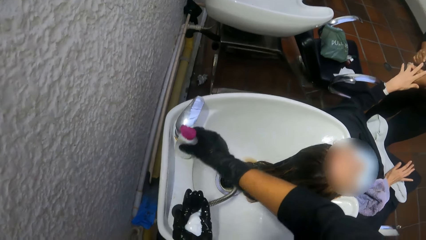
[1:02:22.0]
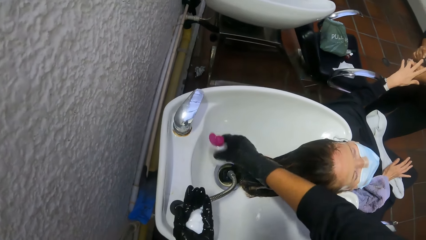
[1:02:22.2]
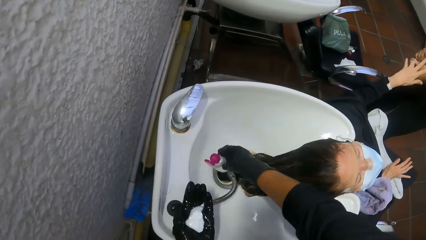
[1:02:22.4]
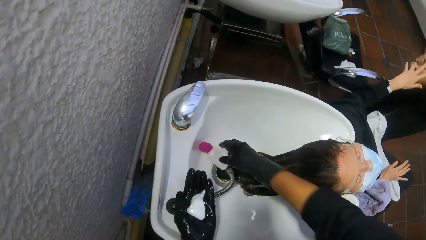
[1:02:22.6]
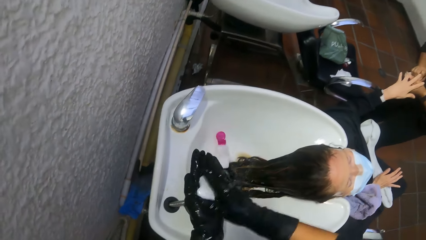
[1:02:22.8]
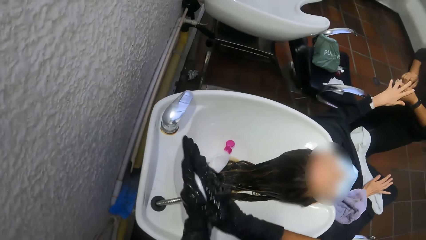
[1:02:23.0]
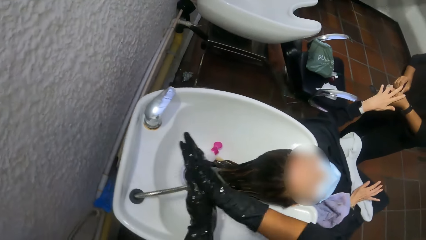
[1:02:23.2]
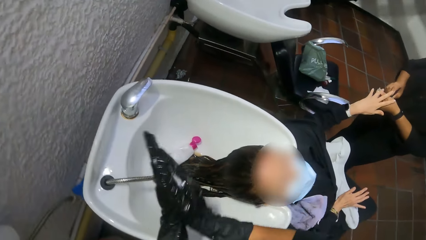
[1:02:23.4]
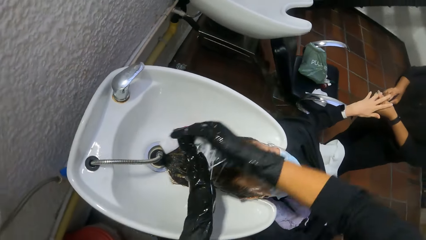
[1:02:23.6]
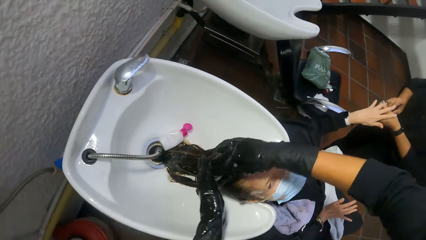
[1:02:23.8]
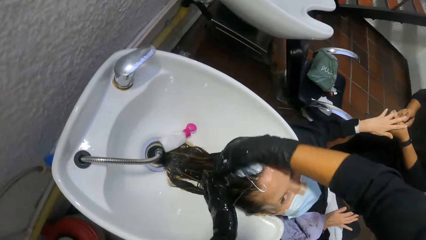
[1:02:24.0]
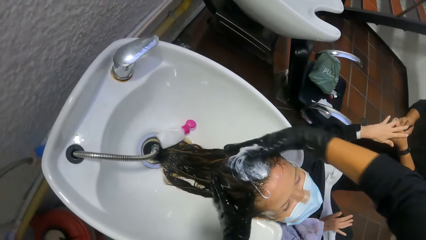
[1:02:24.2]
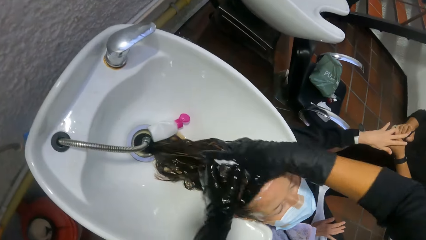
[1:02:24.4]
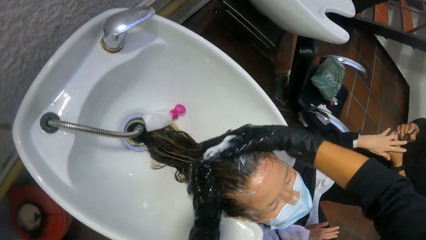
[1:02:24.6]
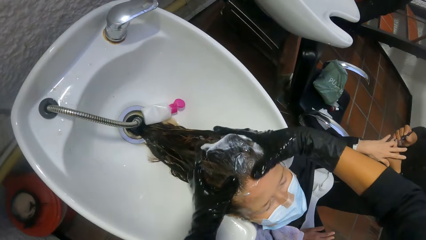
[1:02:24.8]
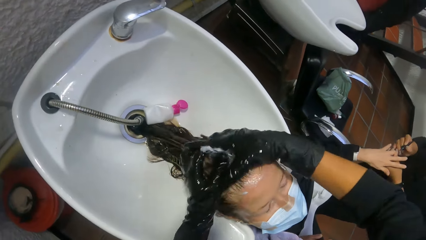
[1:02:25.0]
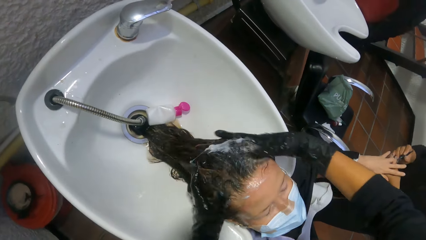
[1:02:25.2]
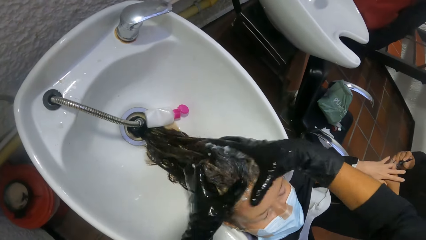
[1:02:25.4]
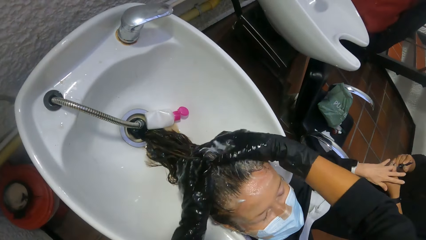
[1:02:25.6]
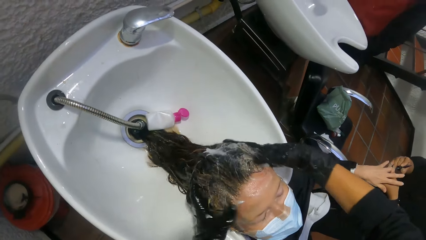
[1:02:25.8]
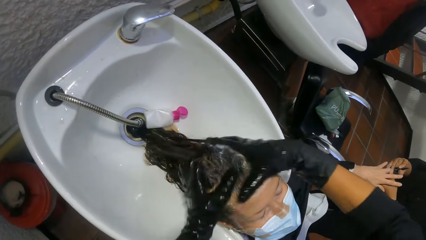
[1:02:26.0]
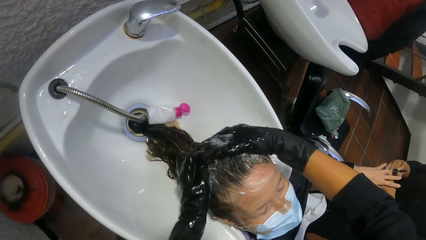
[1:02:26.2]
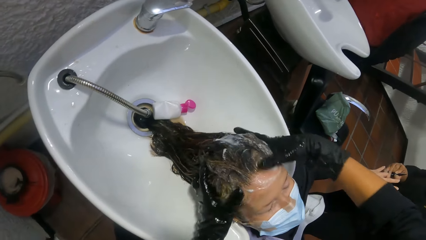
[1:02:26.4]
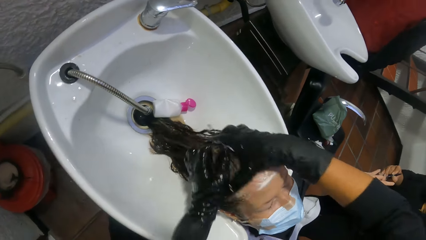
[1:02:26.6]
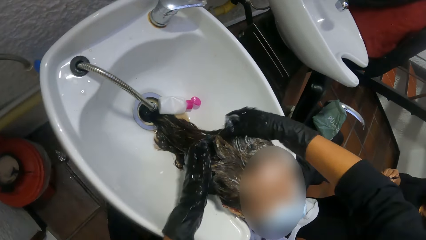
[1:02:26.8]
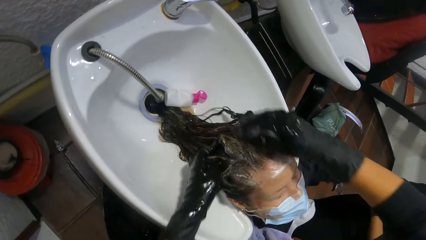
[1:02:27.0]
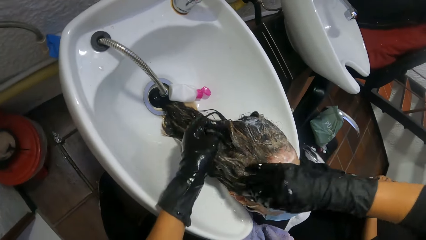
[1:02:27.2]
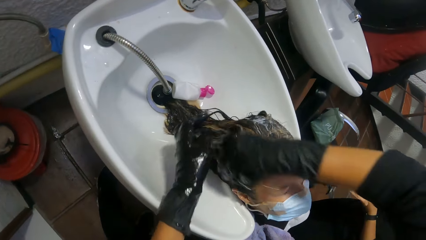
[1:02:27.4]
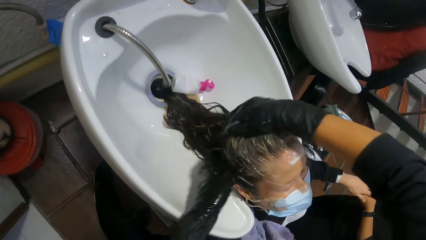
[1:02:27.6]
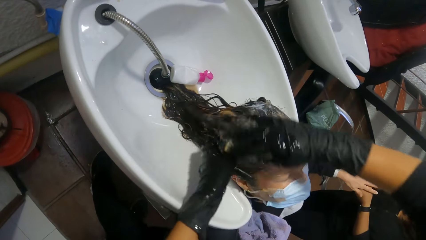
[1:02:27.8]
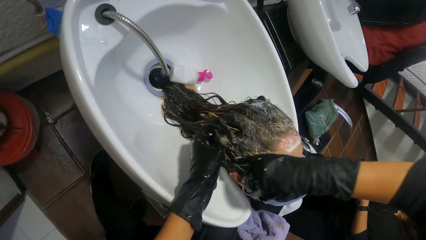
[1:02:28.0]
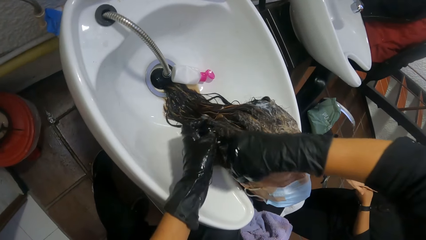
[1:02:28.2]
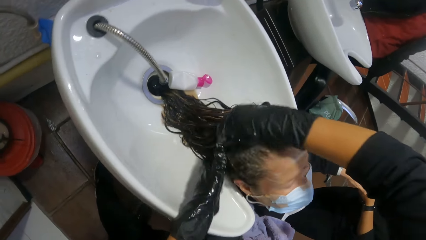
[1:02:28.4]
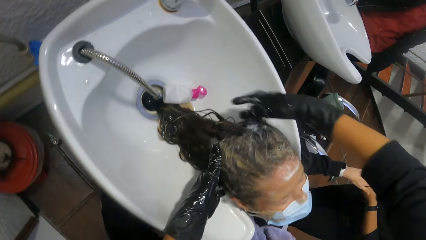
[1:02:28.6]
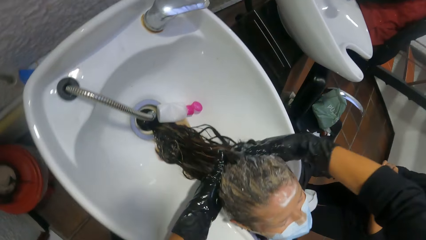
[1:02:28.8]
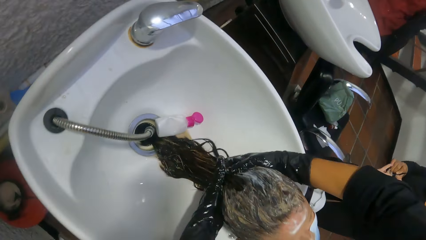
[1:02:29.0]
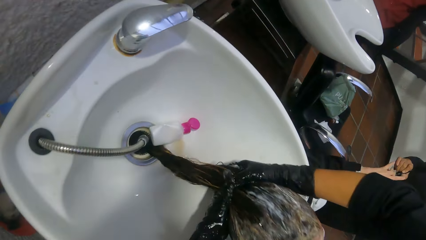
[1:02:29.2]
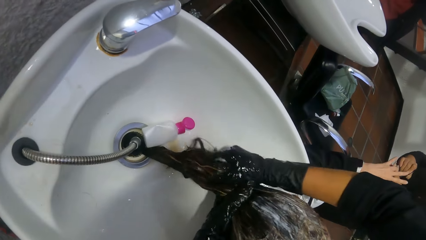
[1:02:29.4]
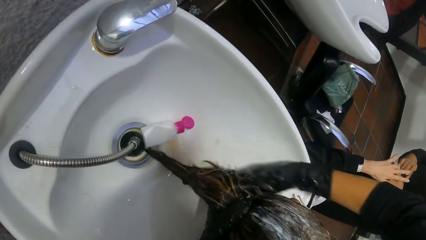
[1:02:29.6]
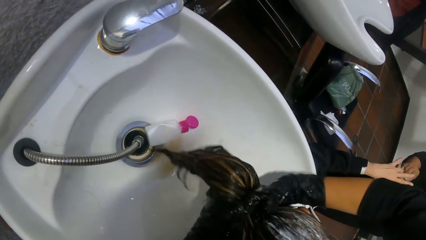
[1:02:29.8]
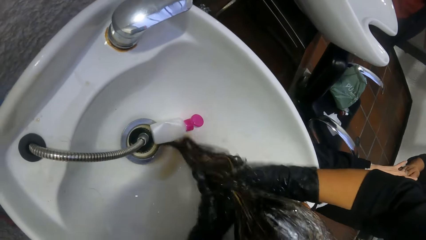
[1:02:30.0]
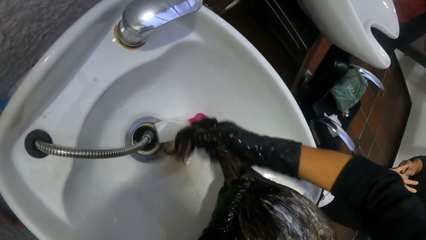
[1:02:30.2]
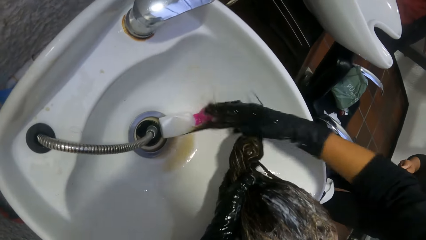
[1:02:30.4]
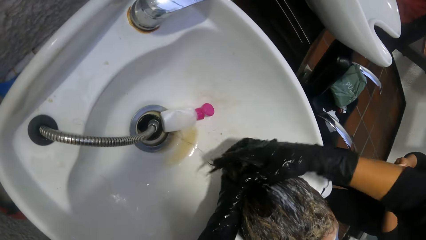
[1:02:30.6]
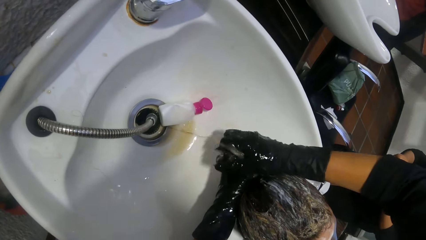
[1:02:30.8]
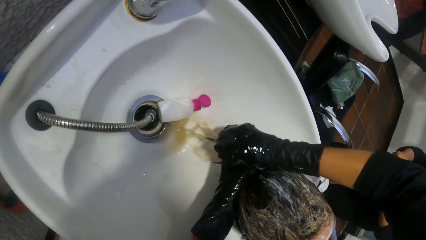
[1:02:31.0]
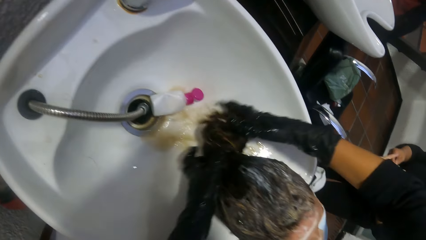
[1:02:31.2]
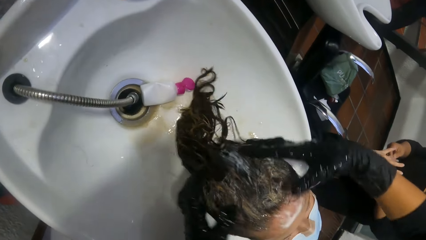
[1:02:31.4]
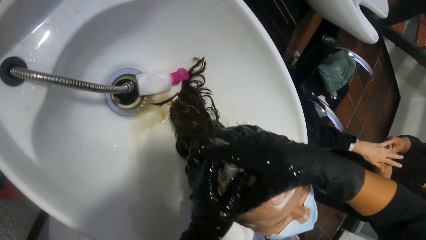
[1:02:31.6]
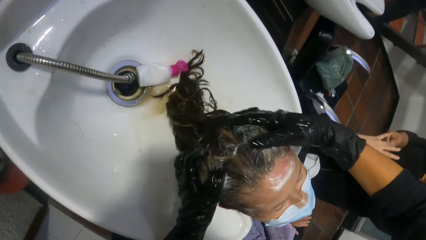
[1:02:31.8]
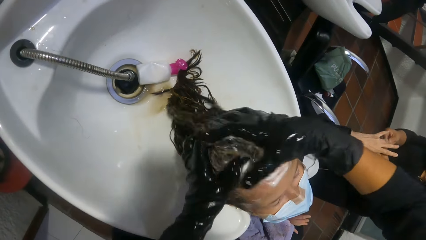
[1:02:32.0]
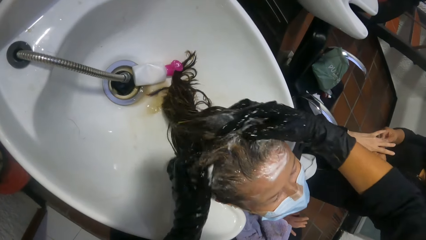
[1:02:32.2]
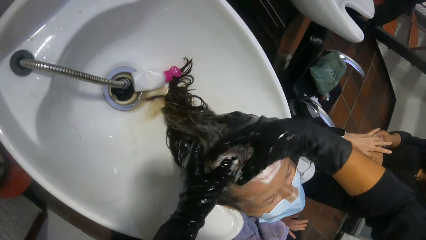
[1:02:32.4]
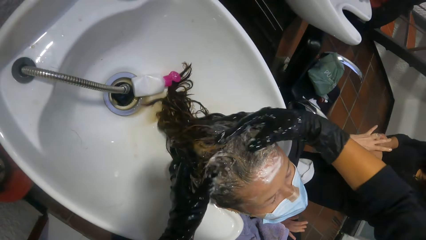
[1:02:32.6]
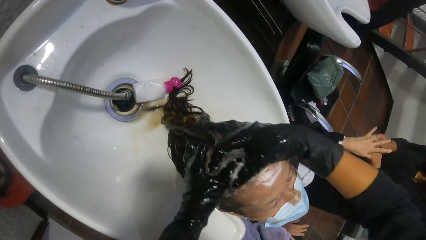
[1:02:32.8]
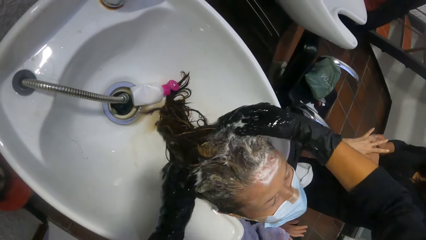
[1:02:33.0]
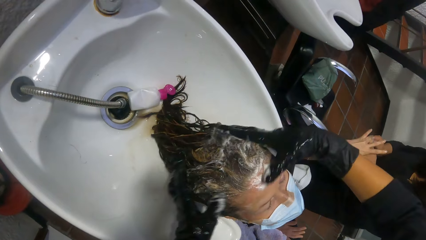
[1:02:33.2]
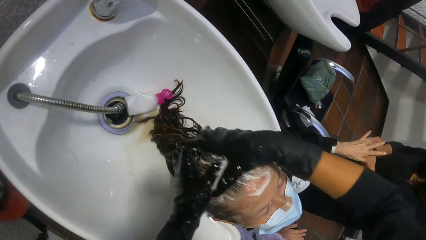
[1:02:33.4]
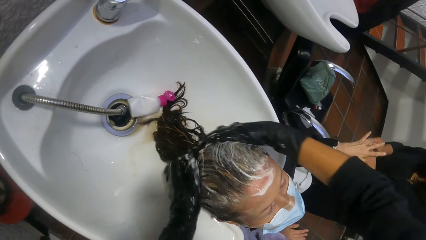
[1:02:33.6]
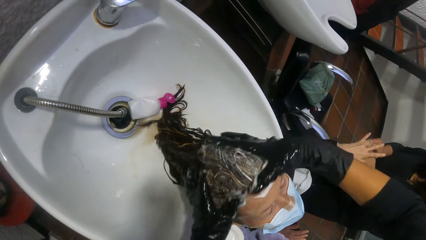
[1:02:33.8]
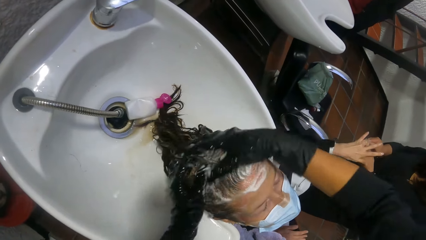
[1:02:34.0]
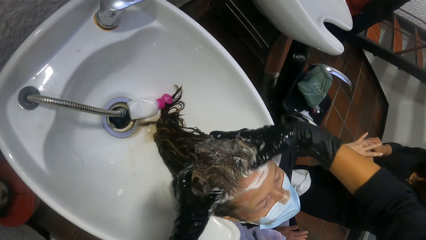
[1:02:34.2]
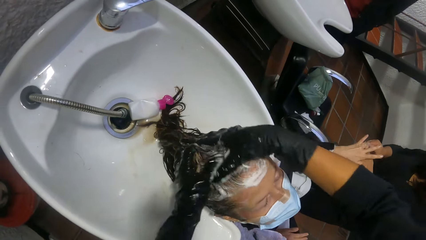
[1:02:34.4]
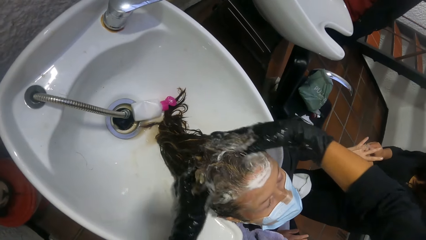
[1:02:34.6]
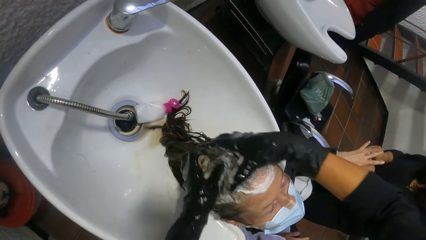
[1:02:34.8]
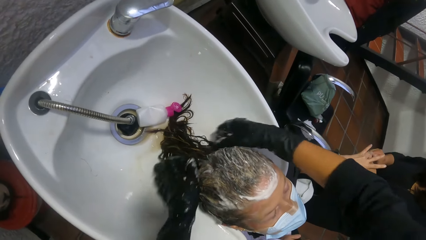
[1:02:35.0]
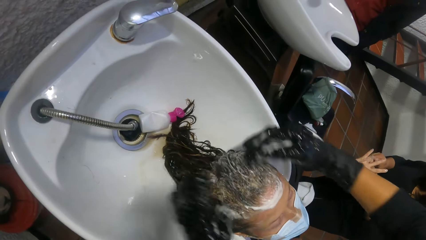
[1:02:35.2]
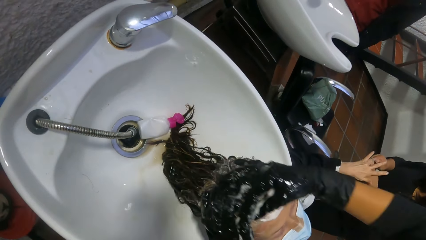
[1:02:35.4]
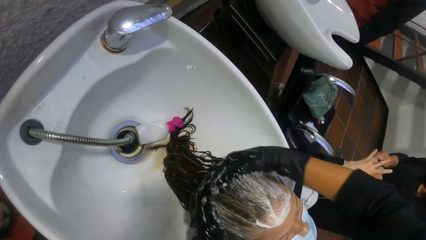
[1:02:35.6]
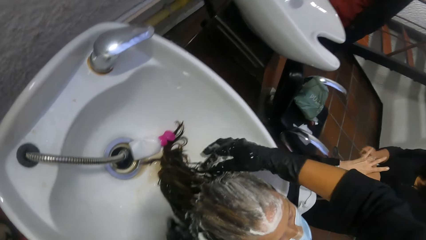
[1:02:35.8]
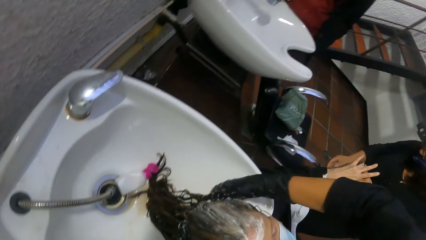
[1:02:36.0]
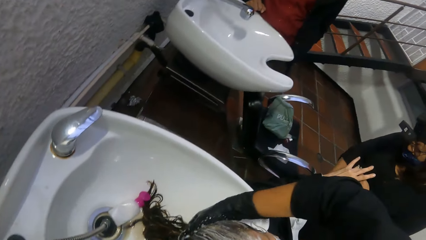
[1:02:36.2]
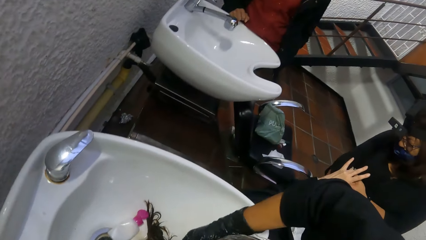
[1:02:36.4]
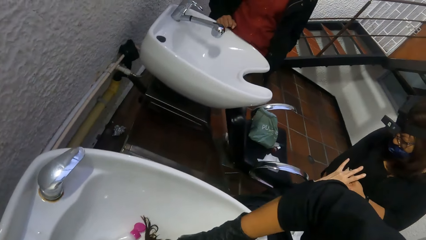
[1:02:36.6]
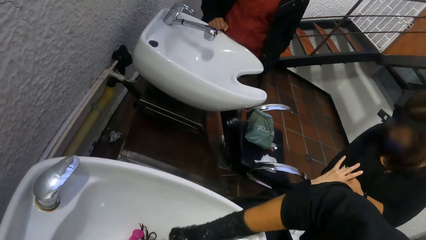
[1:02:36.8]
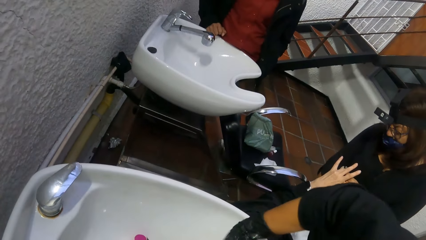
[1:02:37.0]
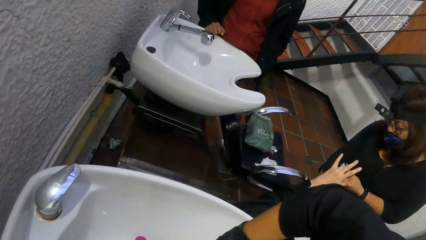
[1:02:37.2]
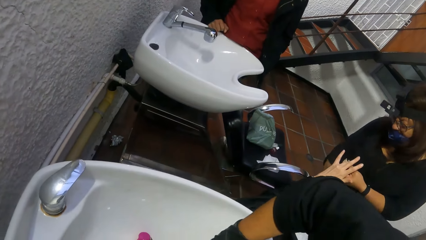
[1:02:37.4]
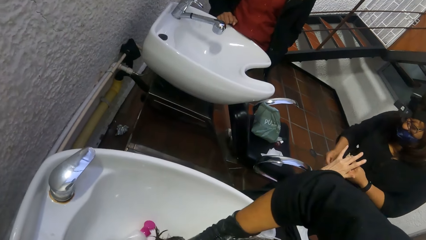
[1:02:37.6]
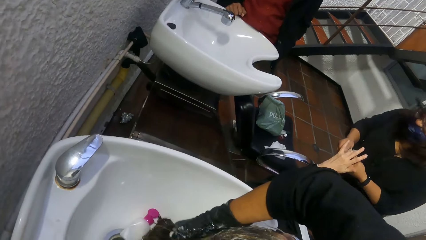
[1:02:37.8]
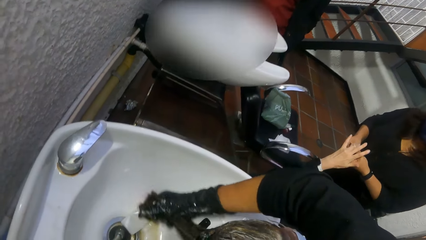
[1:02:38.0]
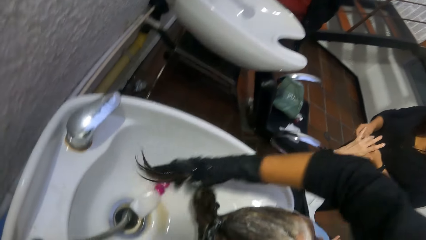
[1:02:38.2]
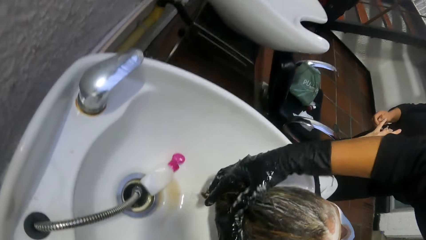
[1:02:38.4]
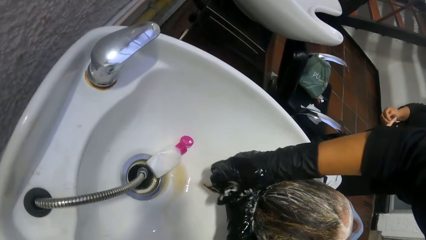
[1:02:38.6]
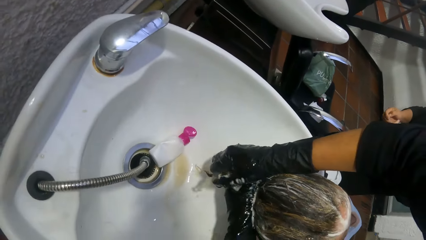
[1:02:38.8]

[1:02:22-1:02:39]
The camera wearer rubs the shampoo in her hands. She washes the woman's hair with the shampoo in her hands. She applies cream on the hair. She washes the woman's hair.
